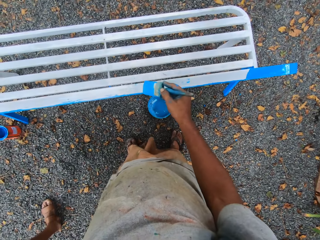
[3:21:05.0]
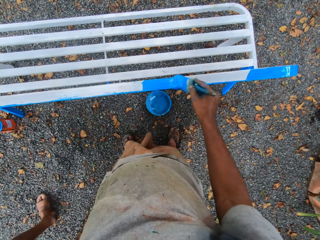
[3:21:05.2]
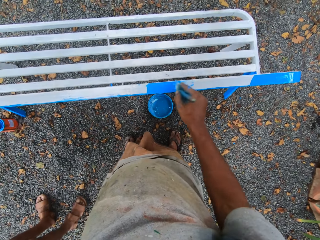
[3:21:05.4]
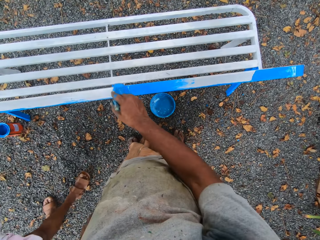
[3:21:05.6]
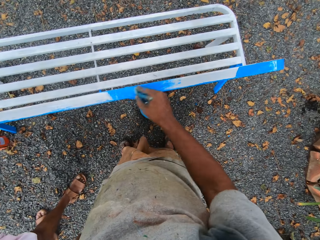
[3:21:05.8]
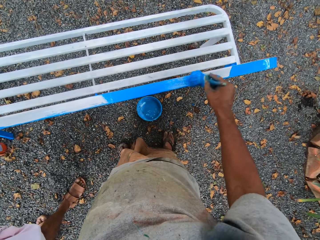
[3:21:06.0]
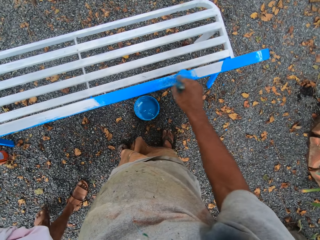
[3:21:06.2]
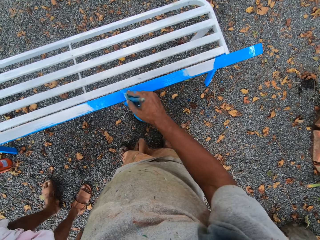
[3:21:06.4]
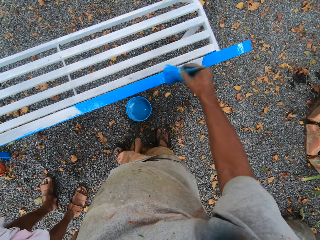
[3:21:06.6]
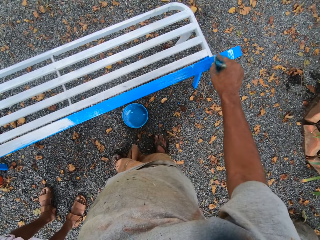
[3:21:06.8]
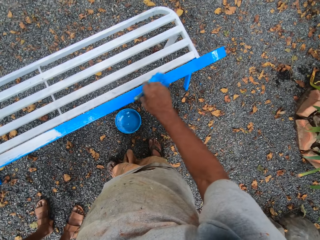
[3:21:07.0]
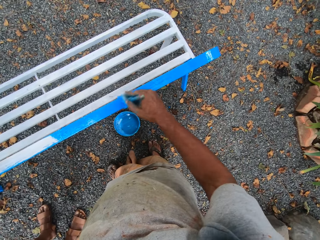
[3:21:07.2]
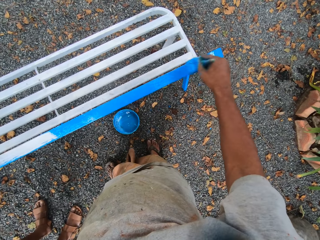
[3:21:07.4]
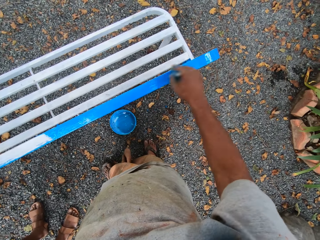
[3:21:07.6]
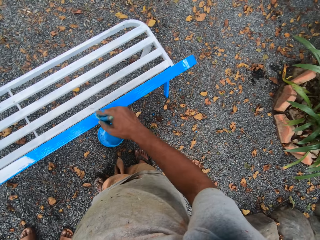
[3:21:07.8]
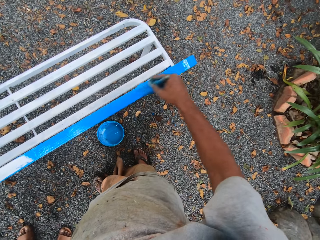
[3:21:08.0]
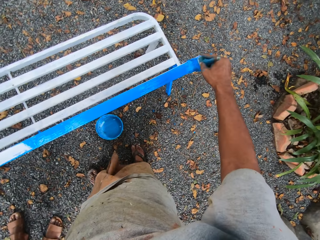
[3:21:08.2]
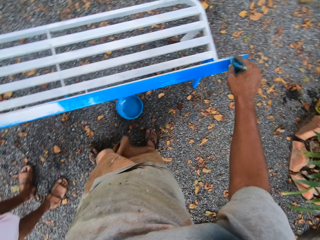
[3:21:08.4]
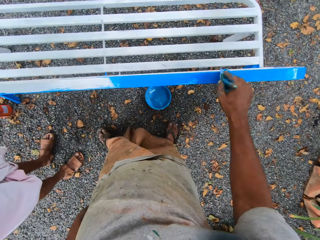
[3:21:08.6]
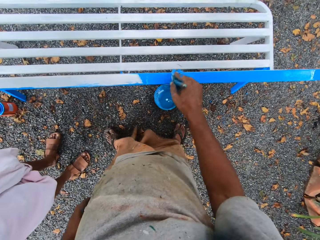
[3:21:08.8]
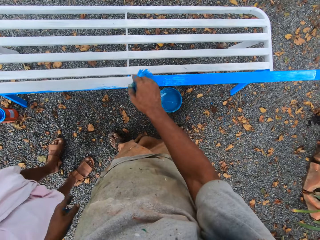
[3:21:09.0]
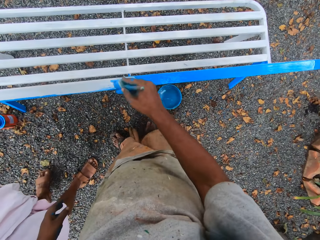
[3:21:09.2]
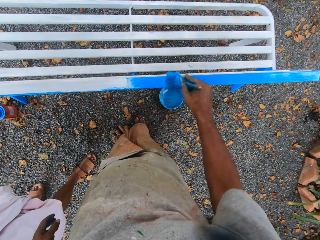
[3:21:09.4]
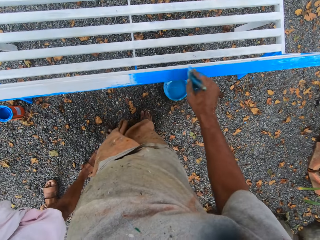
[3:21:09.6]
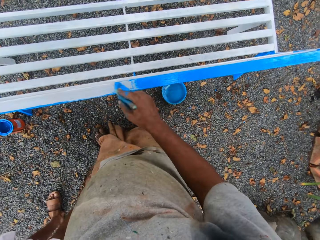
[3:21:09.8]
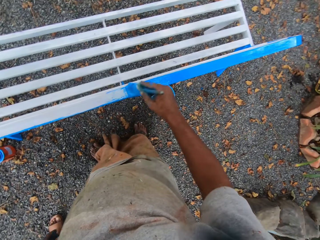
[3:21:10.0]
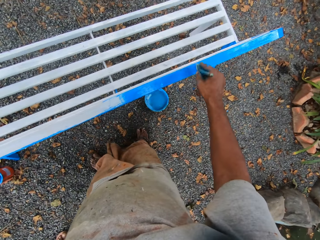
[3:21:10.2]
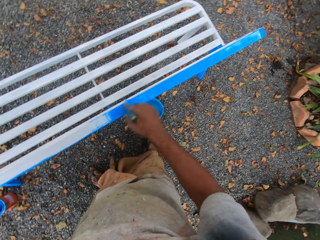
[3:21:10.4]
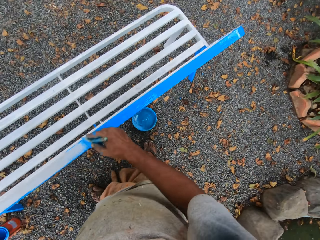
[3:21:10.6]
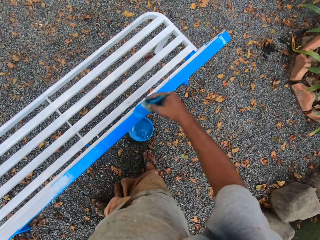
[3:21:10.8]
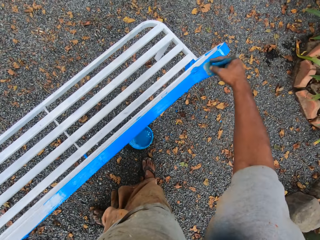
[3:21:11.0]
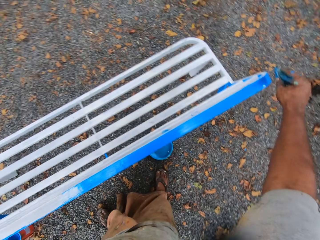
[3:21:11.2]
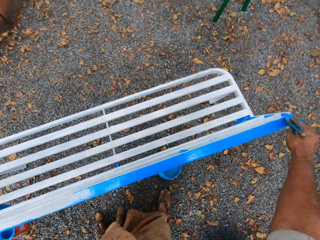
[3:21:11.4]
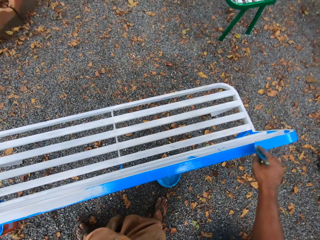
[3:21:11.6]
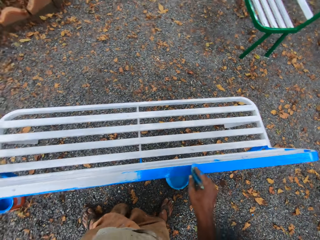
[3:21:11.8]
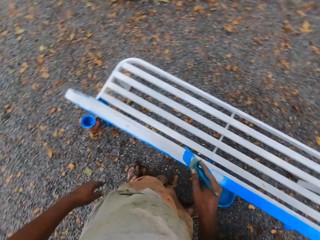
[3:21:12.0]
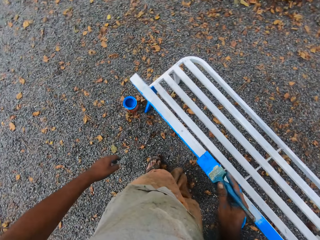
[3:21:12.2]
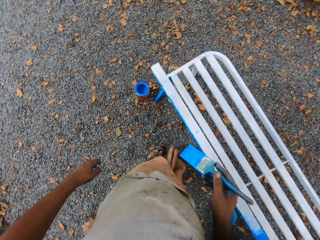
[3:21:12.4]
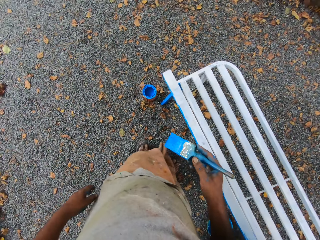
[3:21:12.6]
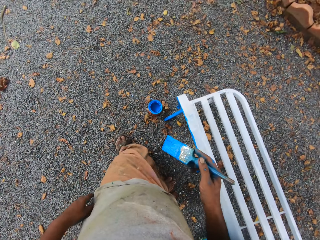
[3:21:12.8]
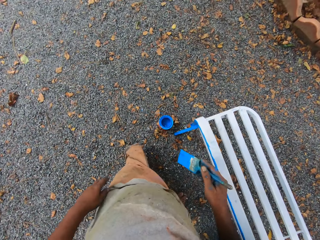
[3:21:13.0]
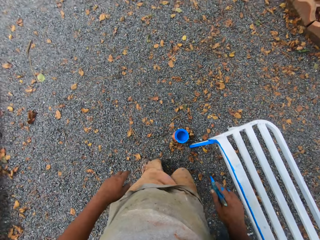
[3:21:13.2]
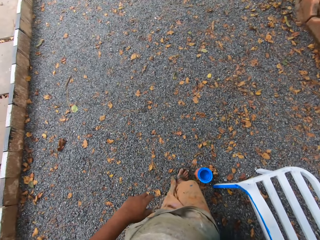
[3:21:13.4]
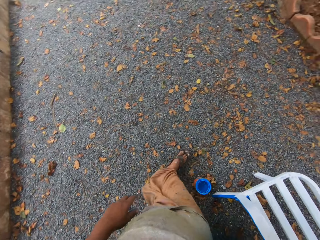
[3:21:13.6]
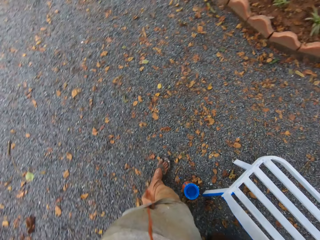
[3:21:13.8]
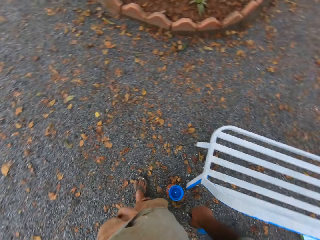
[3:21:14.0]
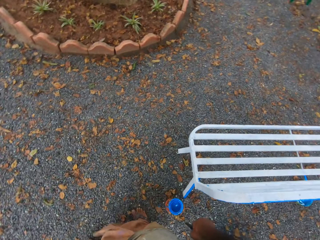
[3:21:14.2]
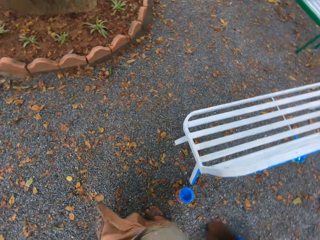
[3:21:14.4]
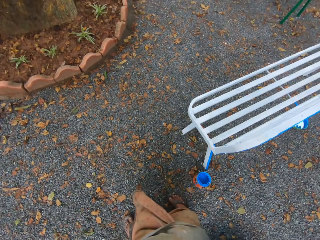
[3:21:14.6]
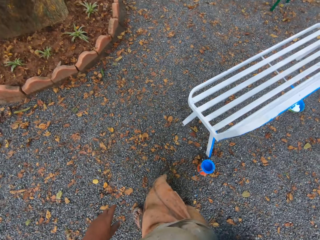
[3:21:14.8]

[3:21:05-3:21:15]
The camera wearer paints the chair or metal bench with the paintbrush in his right hand. A person stands beside the camera wearer. The camera wearer walks around the metal bench.

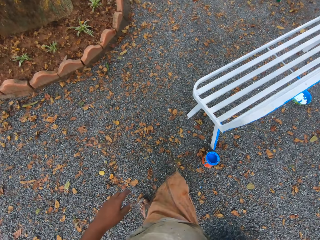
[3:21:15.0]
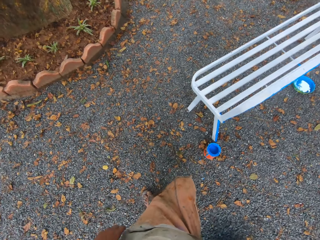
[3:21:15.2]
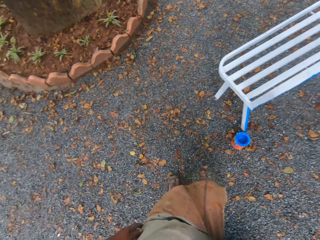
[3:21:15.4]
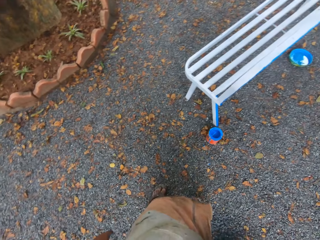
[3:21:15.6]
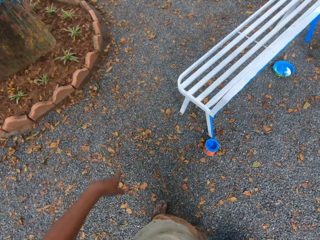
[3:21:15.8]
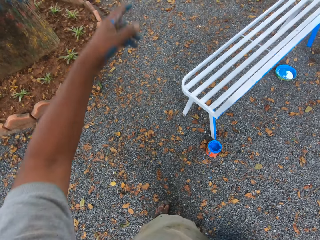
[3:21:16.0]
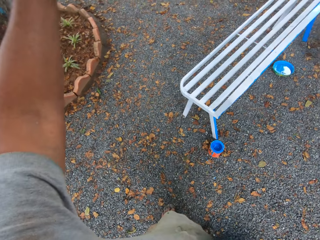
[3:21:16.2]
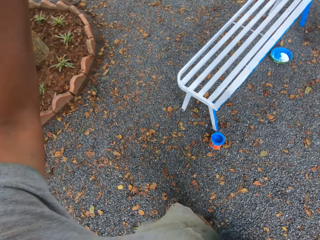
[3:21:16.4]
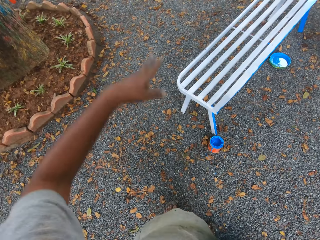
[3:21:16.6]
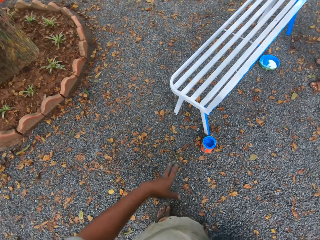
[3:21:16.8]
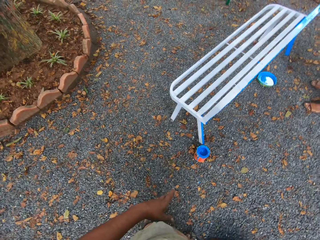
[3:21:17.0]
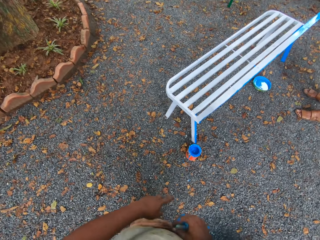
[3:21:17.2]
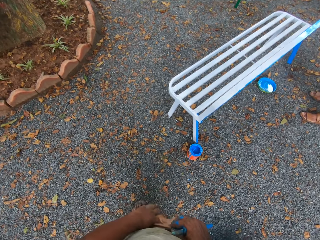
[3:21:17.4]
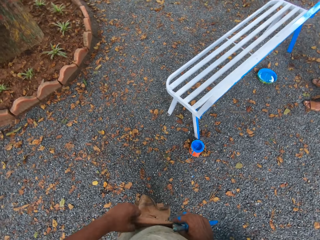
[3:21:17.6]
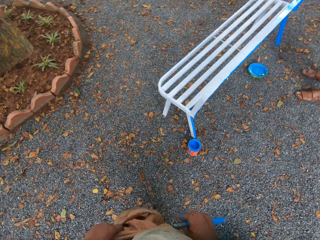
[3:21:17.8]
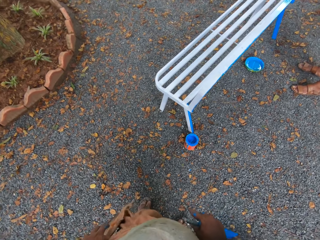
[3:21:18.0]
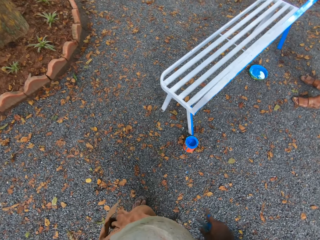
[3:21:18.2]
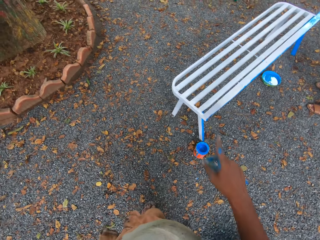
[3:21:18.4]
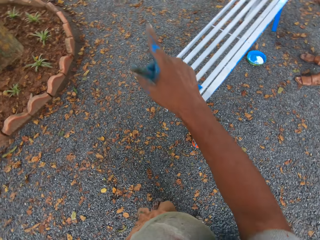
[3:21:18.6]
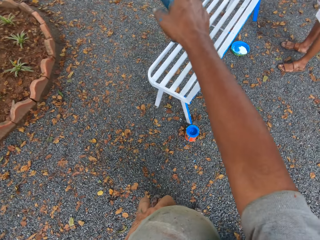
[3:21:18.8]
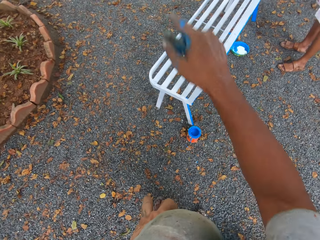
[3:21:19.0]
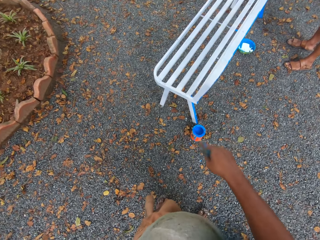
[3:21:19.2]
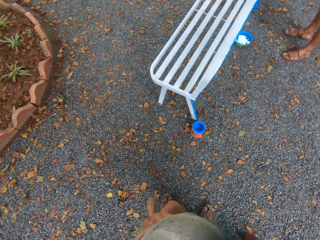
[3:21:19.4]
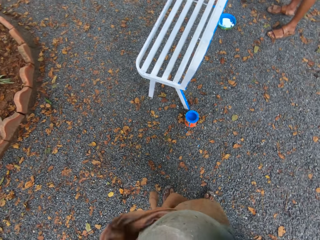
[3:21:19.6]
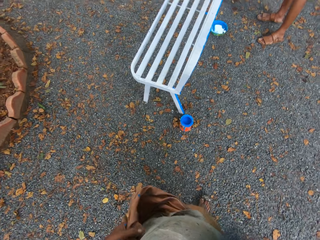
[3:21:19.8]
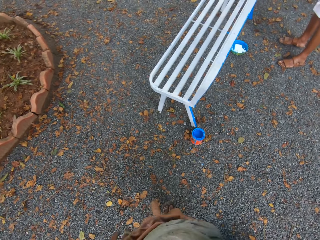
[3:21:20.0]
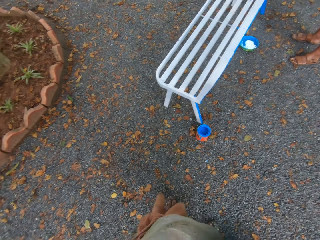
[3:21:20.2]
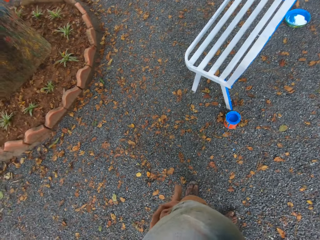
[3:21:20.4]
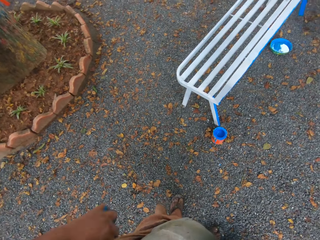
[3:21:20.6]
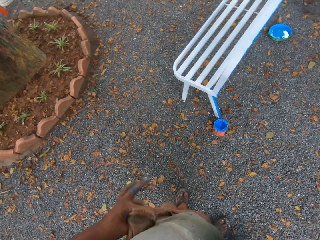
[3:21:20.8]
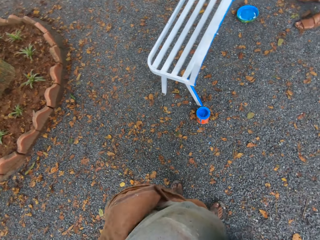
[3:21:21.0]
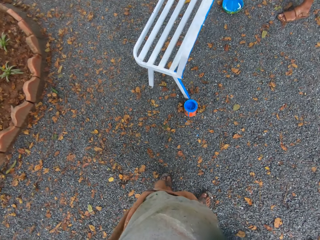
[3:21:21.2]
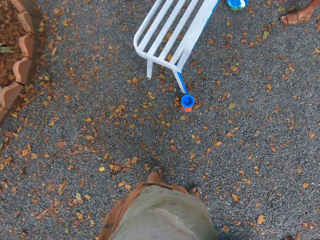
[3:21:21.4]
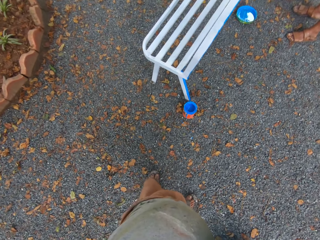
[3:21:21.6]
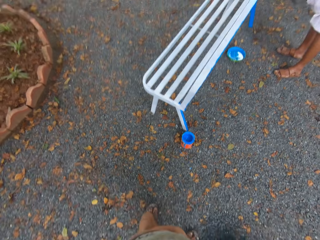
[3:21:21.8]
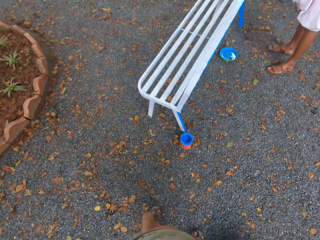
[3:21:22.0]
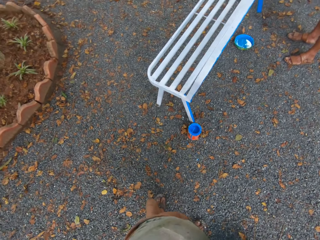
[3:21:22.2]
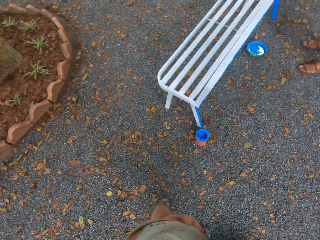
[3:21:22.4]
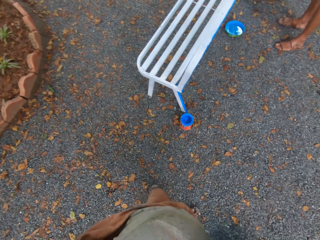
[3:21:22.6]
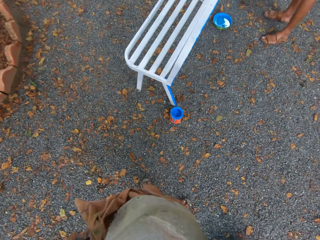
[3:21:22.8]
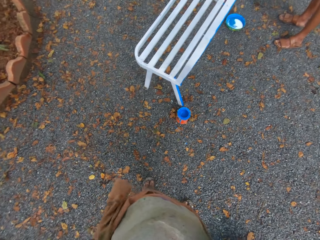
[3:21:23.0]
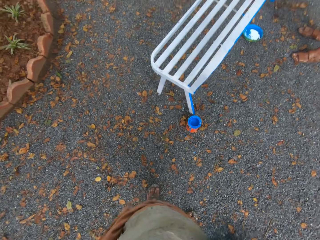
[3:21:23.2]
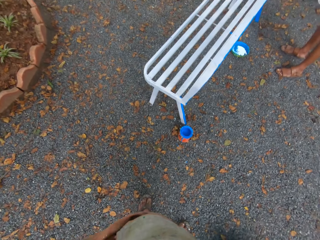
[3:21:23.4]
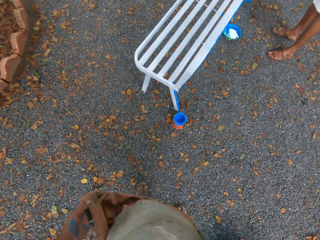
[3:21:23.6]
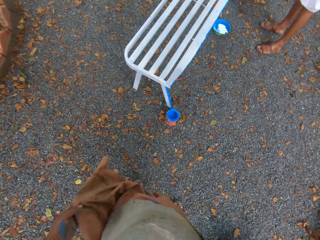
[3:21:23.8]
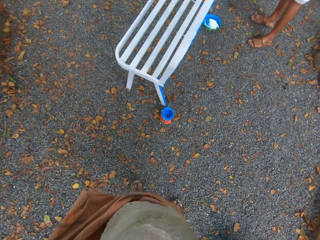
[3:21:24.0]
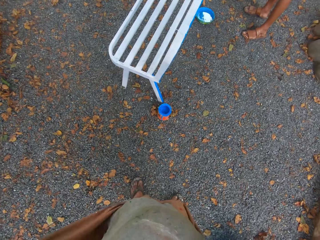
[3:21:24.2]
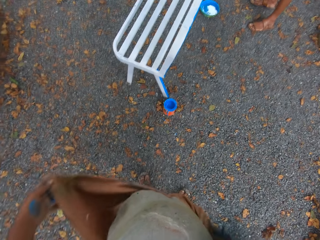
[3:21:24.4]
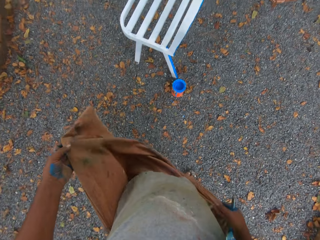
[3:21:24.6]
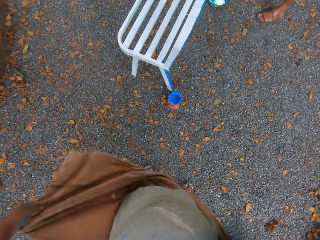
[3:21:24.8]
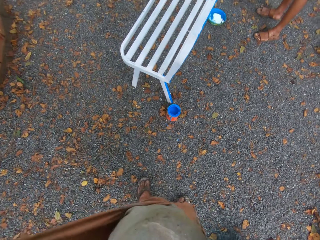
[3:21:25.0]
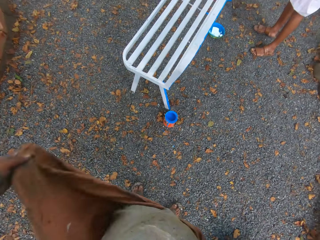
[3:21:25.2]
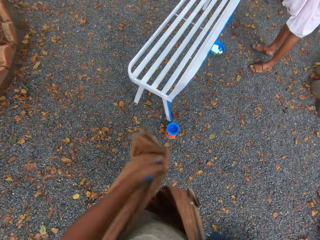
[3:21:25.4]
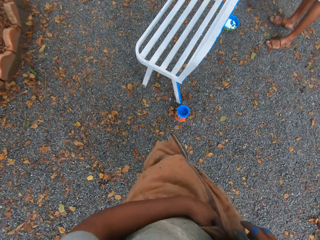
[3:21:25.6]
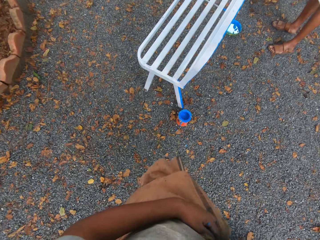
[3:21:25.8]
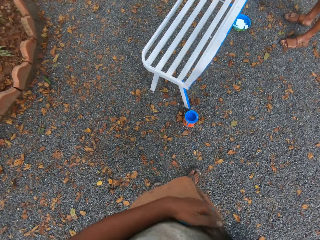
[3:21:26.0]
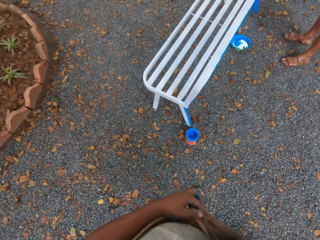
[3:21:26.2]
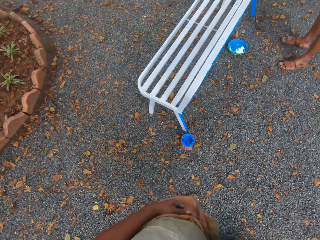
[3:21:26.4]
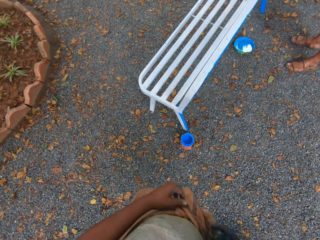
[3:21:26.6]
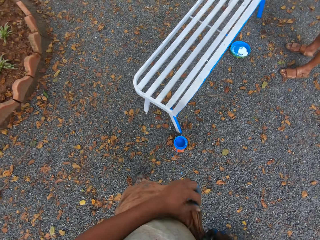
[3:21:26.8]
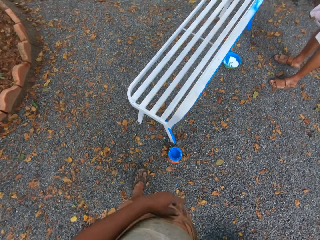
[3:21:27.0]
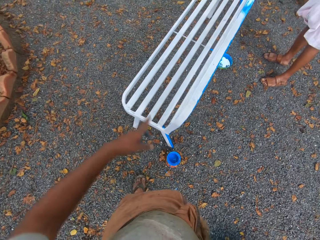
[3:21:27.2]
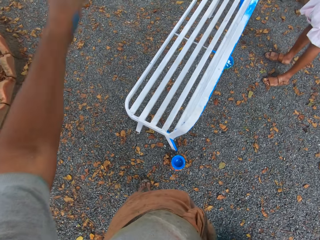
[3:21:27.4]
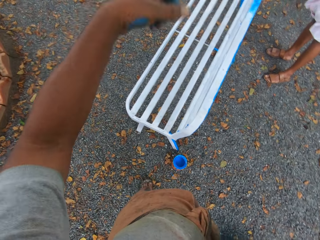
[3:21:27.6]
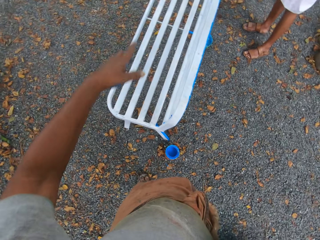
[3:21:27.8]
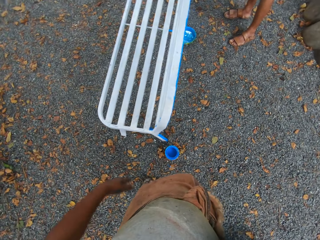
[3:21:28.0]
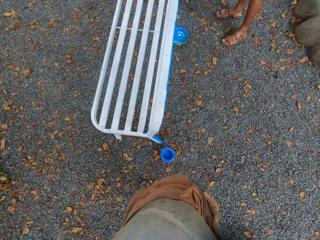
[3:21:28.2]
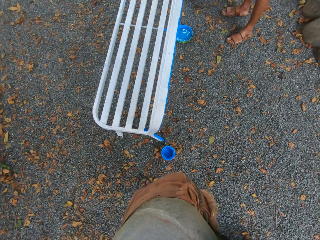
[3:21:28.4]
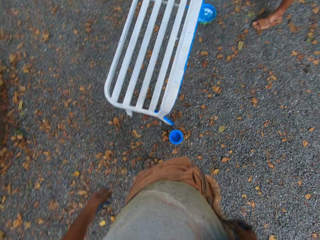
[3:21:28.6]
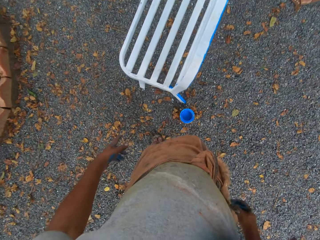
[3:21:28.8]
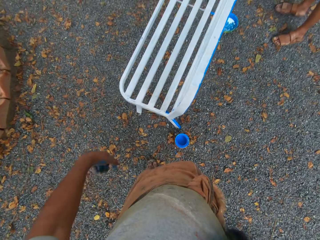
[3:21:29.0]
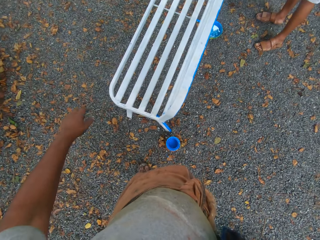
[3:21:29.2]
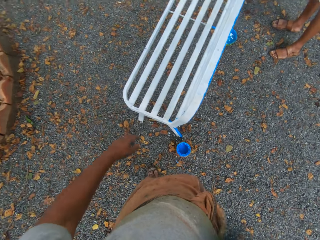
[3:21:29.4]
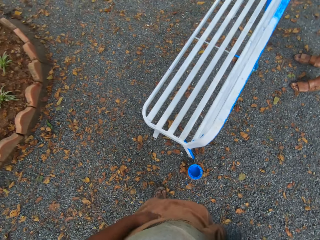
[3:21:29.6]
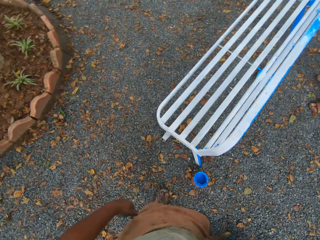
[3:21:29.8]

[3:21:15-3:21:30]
The camera wearer points around the compound. A person stands behind the metal bench. The camera wearer adjusts his cloth. He interacts with the person. He points around the compound. He adjusts his cloth with his left hand. He moves his hands.
